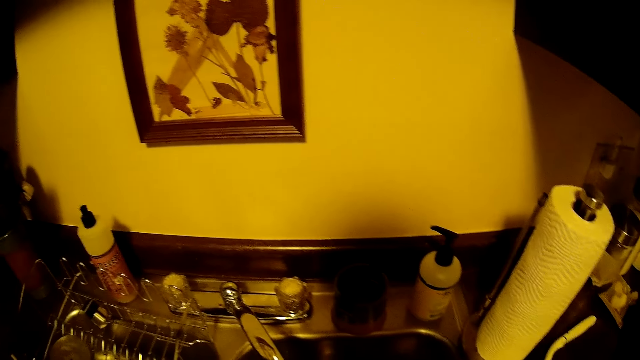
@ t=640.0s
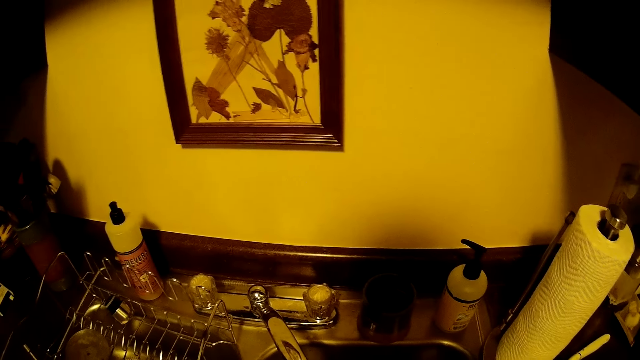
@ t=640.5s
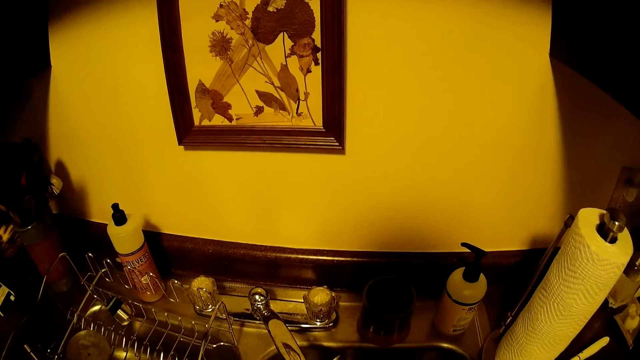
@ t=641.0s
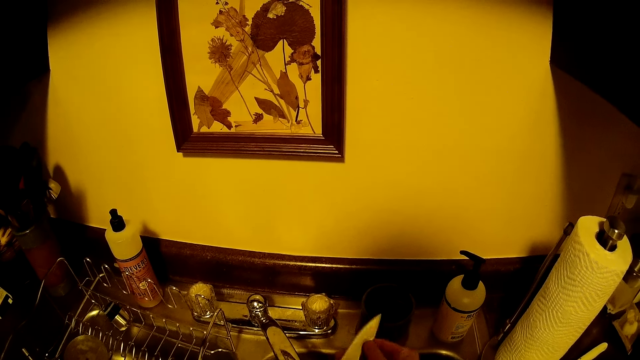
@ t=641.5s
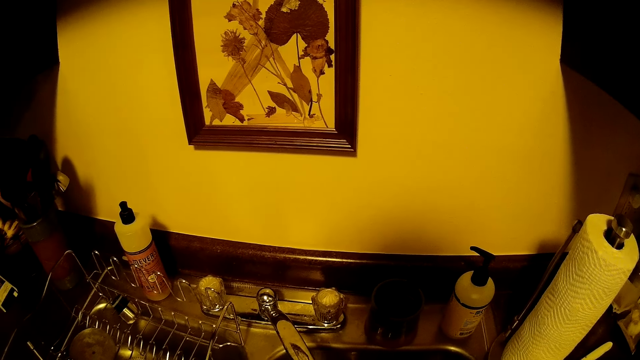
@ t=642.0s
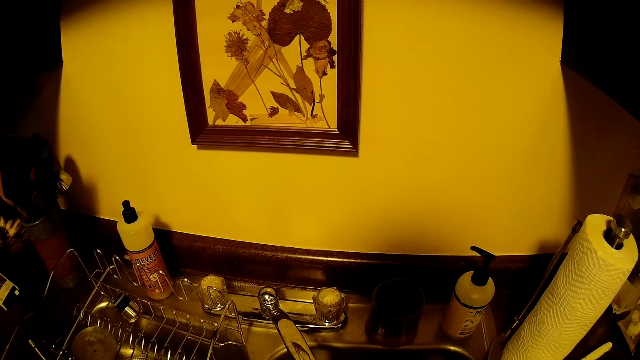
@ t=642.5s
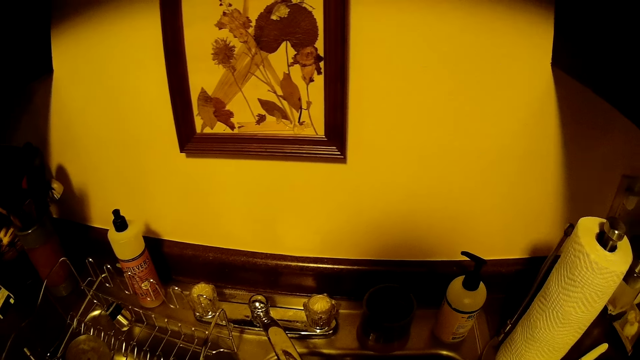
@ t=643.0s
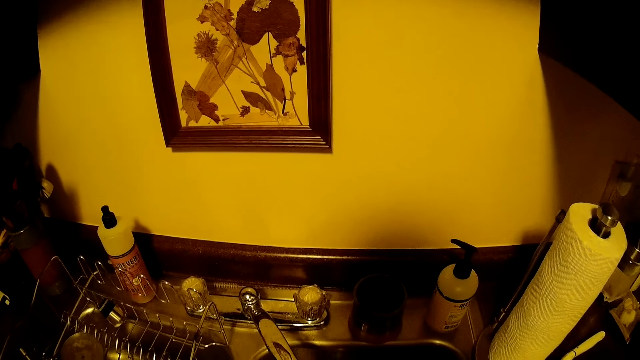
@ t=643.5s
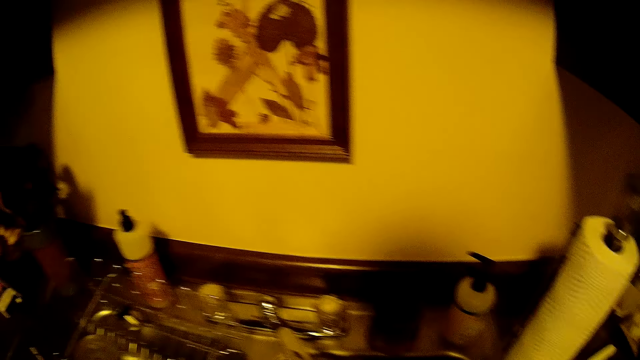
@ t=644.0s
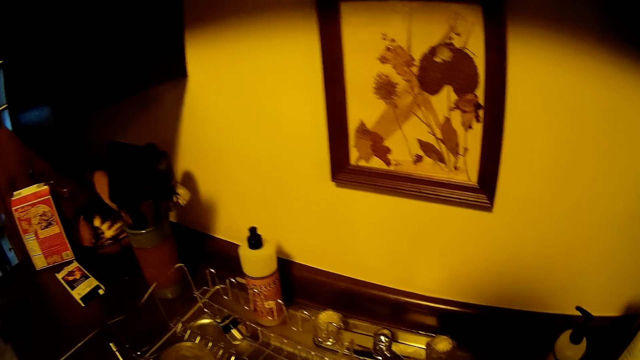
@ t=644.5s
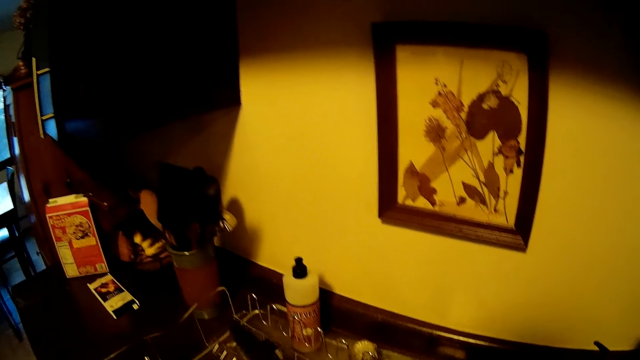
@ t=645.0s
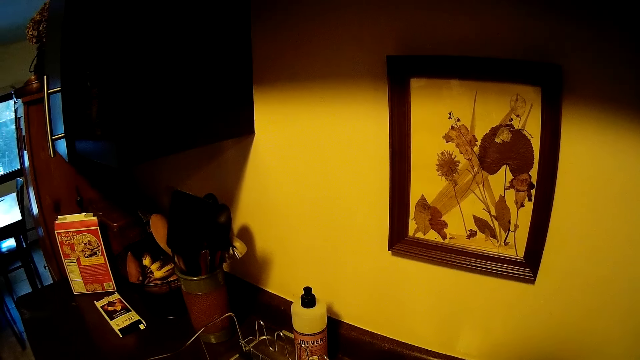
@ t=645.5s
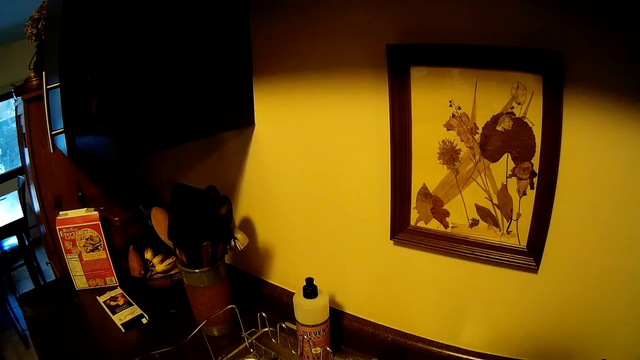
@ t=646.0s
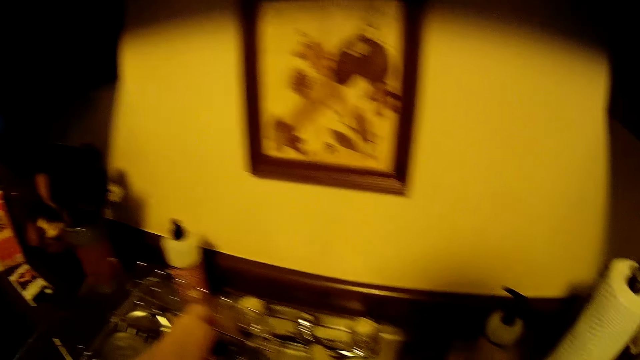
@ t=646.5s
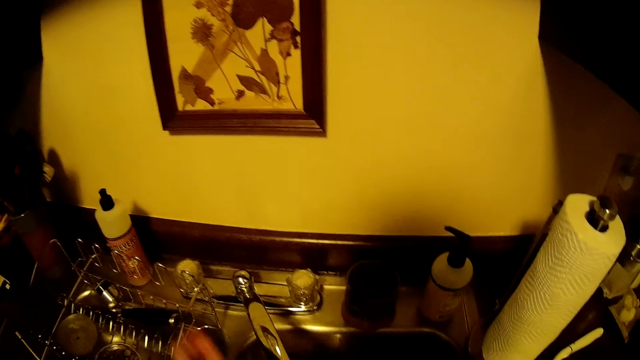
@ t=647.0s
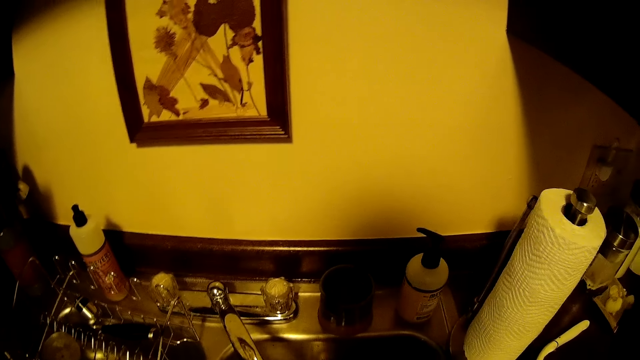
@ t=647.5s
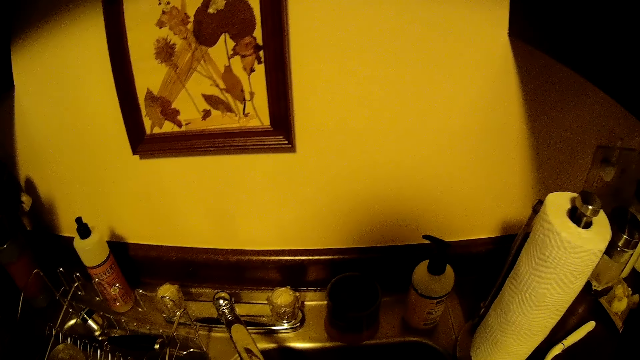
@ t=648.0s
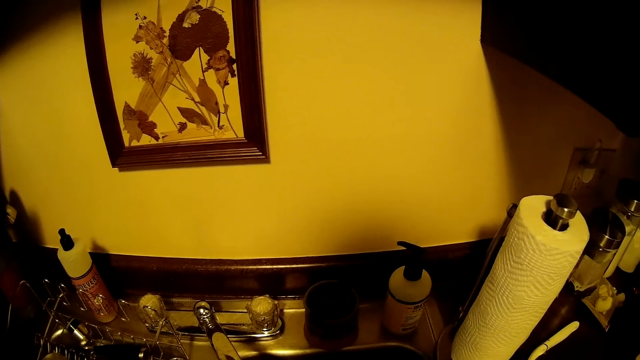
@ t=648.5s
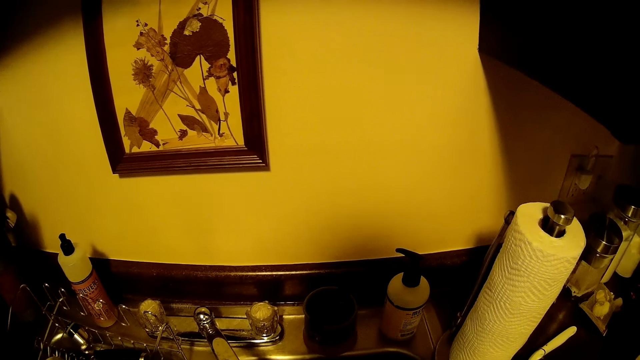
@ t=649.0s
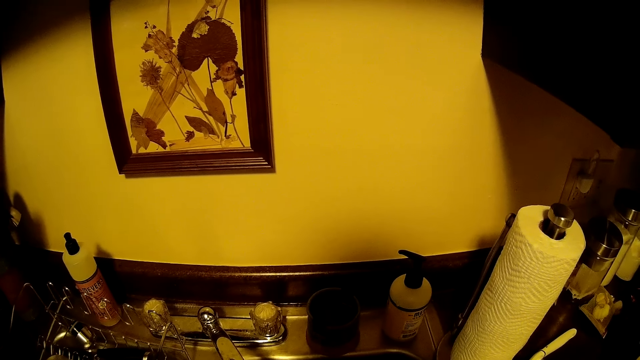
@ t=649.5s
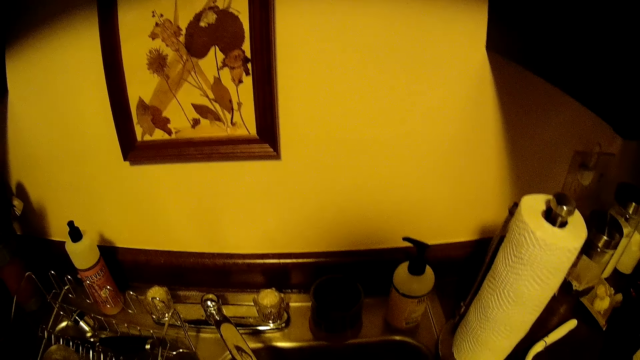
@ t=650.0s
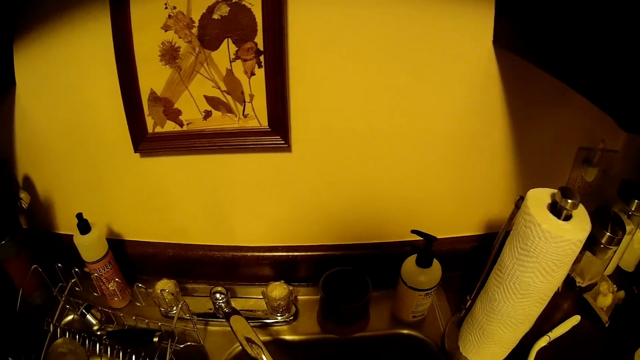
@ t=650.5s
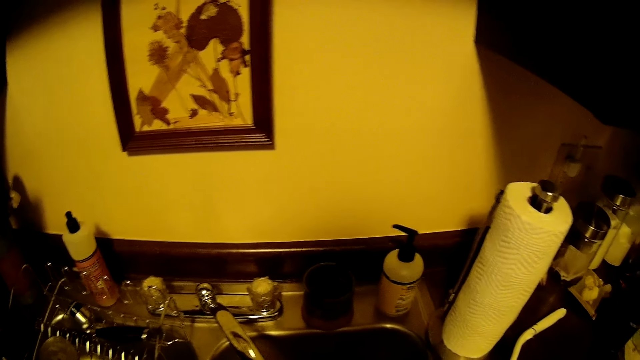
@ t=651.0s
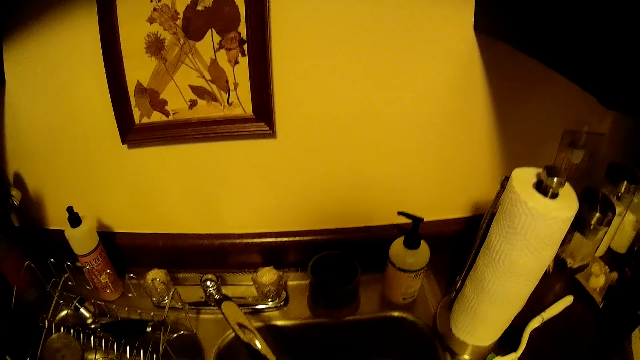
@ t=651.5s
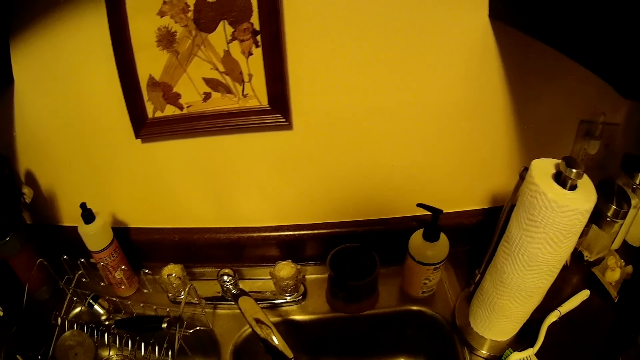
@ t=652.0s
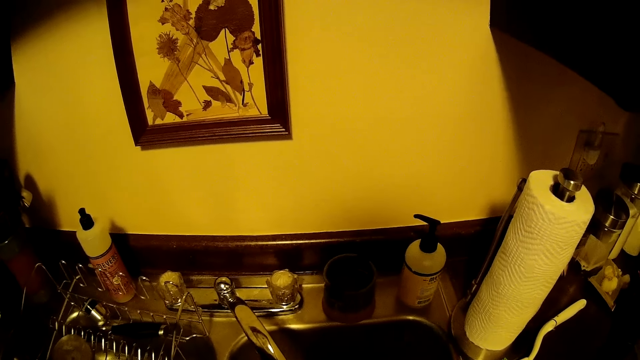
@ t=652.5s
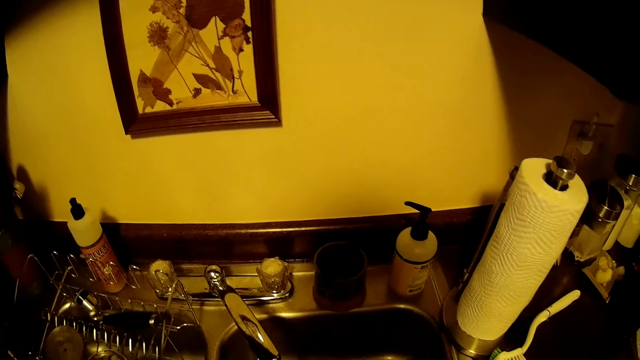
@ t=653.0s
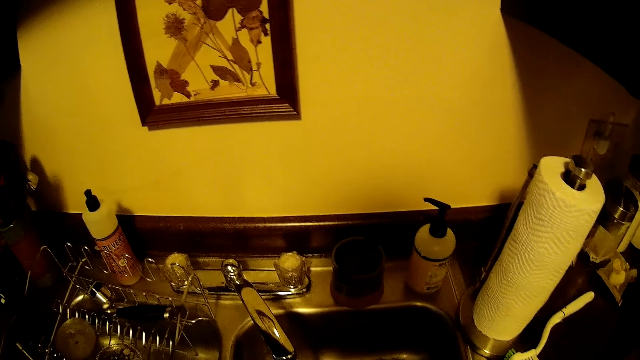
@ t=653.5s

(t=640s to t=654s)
The camera wearer wipes a knife with her right hand. She puts the knife on the utensils rack. She does something.

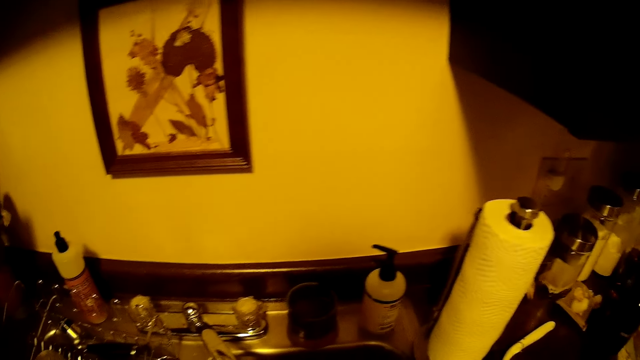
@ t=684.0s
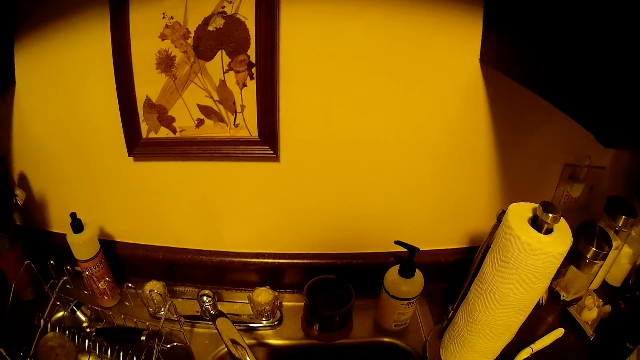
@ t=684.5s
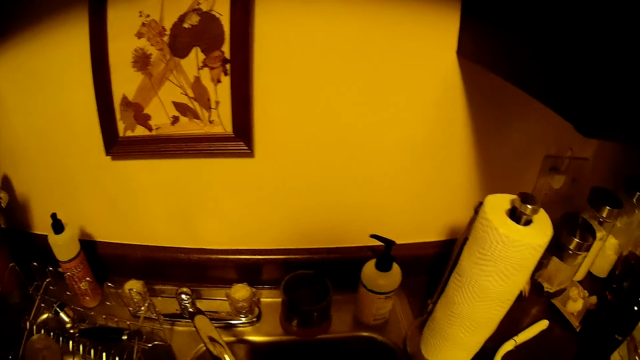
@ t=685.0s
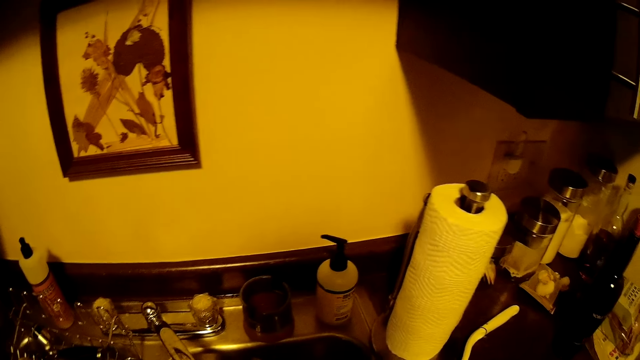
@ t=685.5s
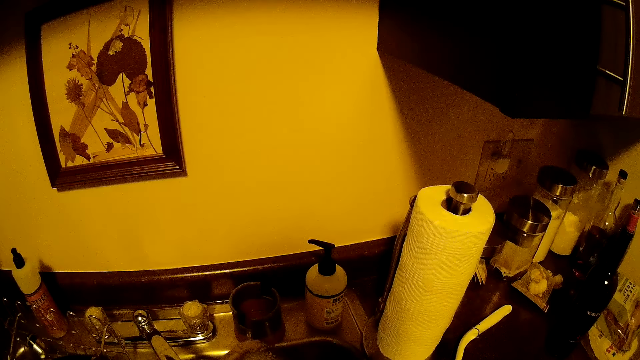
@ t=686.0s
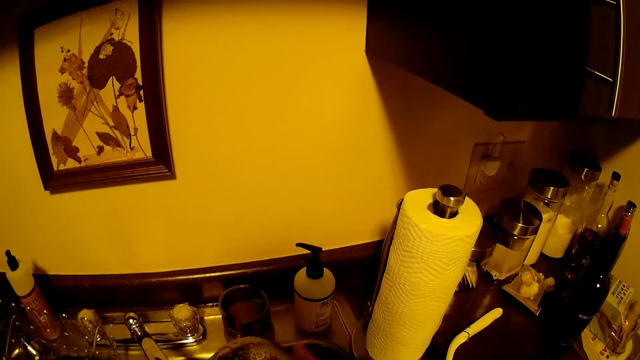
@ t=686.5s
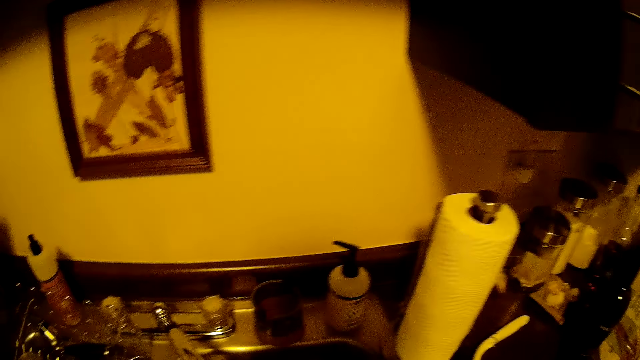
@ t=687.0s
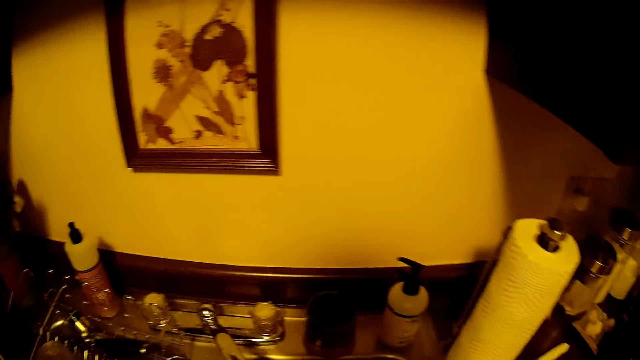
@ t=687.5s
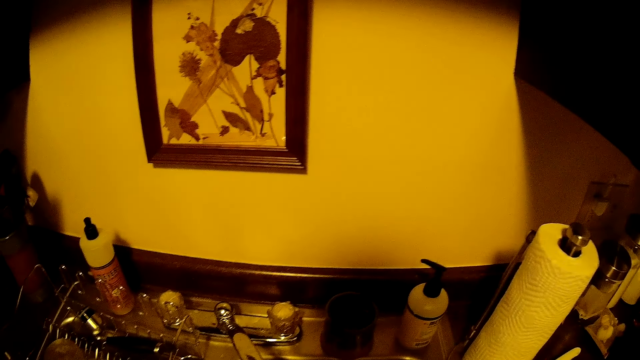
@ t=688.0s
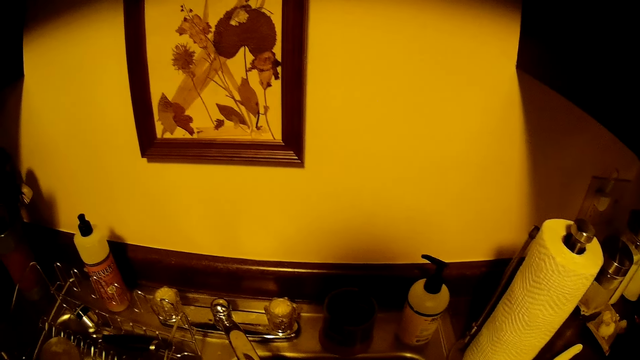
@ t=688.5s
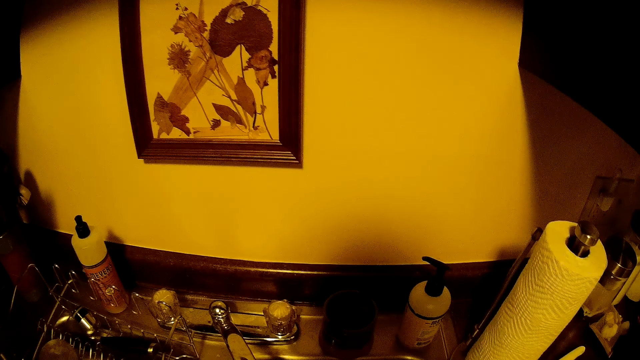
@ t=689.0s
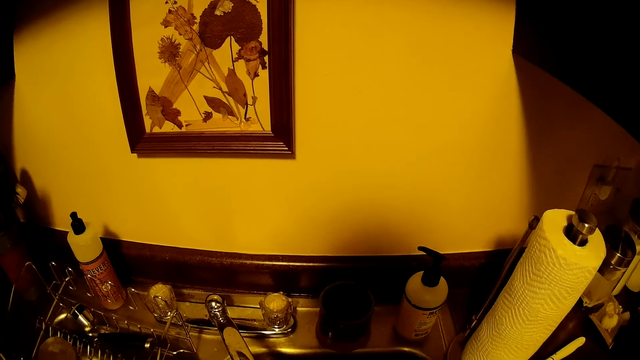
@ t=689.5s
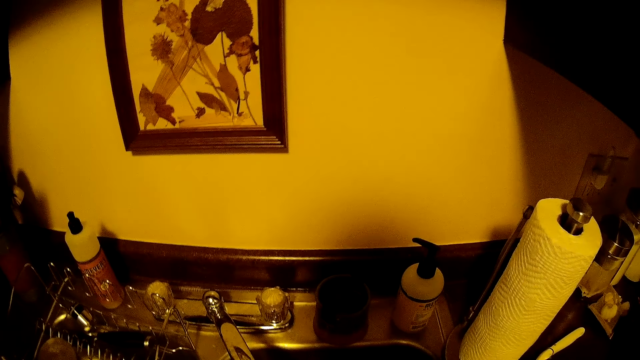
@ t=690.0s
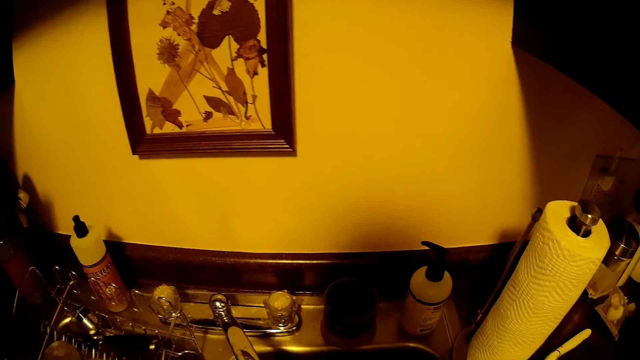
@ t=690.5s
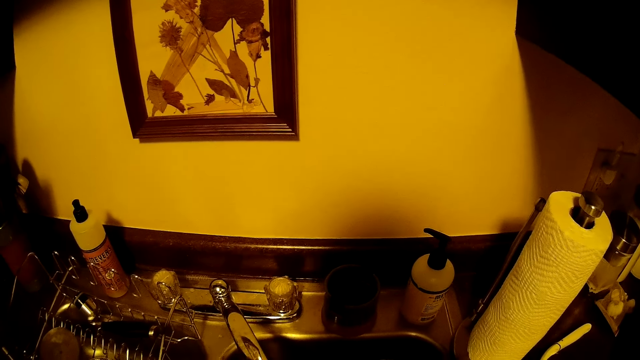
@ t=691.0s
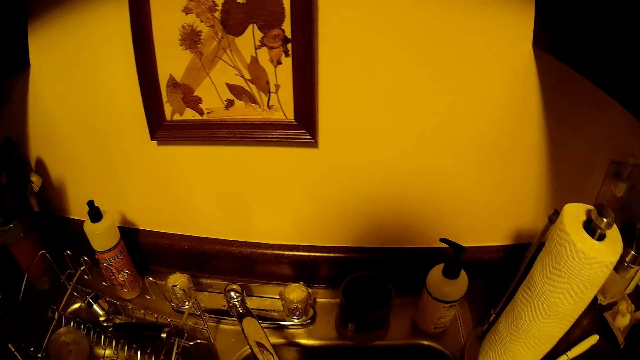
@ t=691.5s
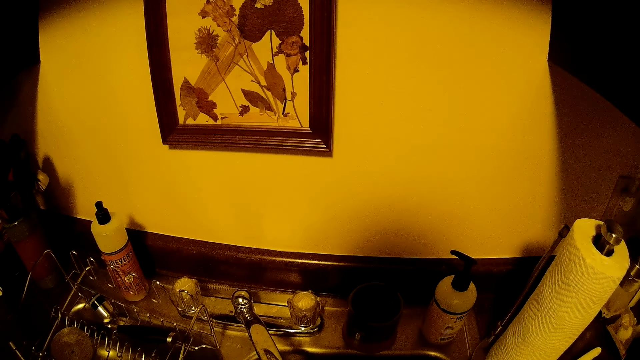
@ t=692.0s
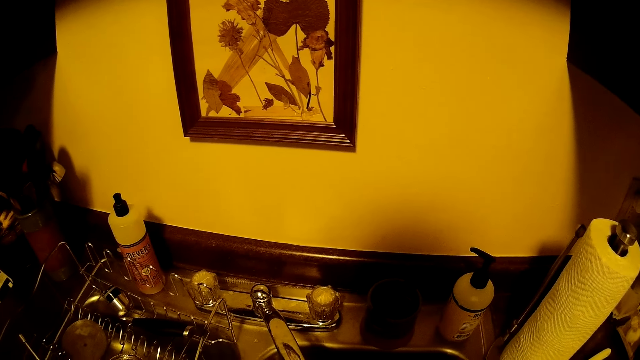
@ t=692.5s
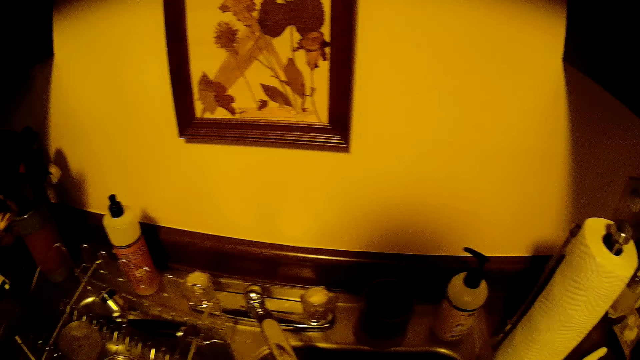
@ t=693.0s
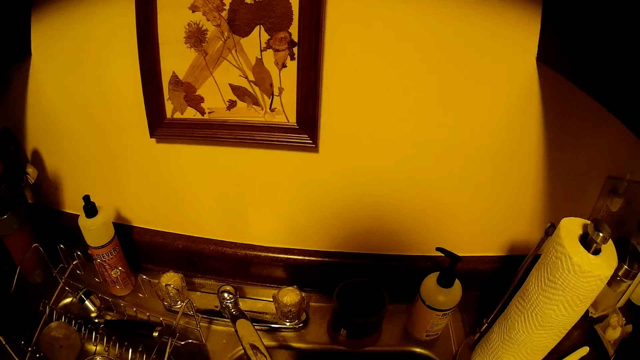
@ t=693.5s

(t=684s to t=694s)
The camera wearer washes a bowl with her hands.
